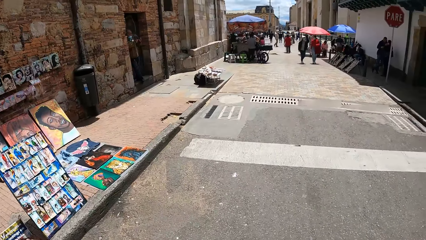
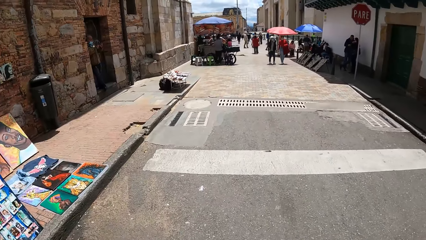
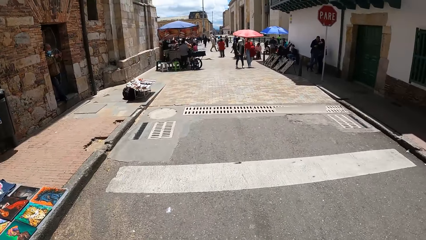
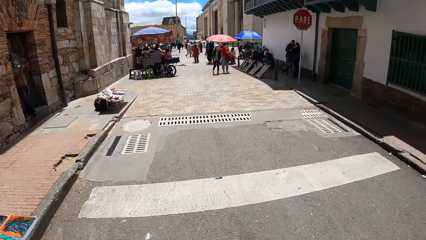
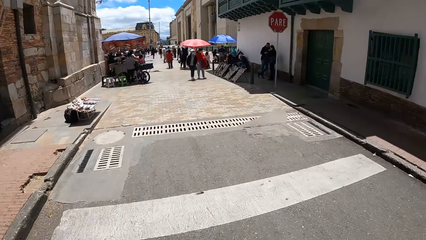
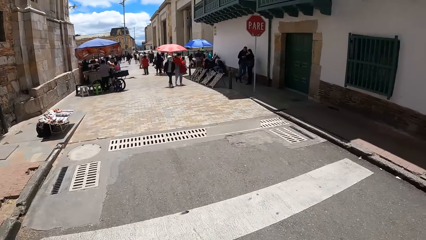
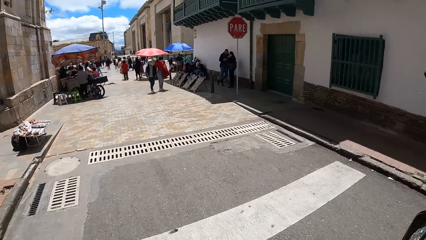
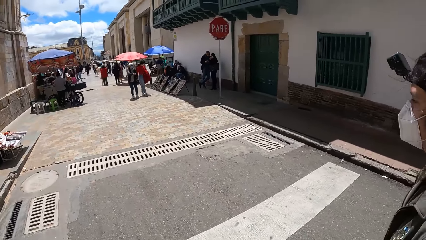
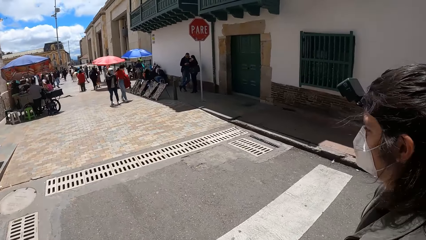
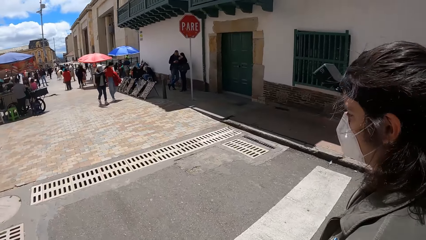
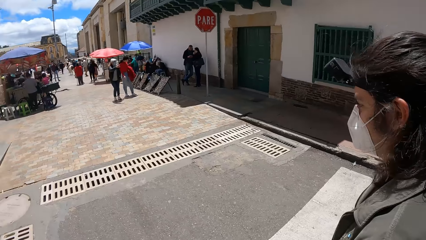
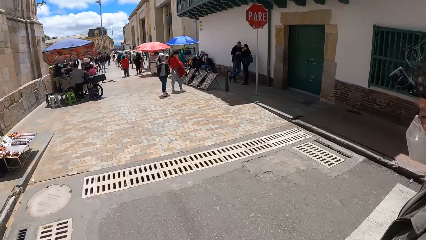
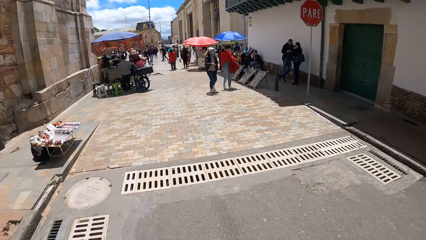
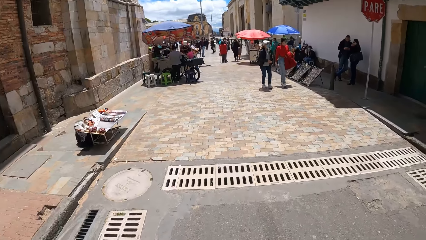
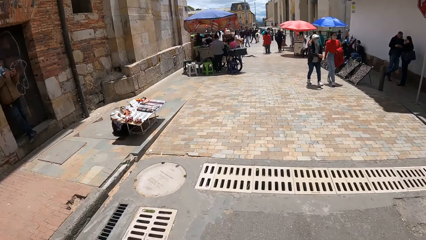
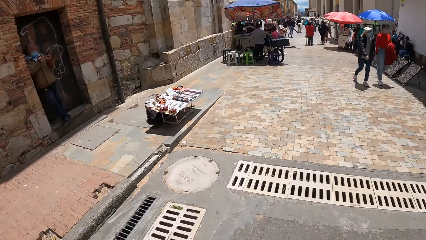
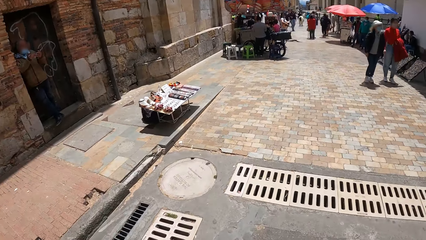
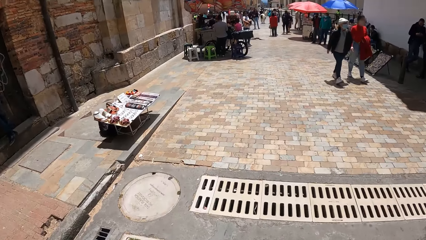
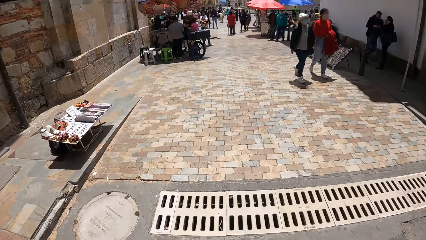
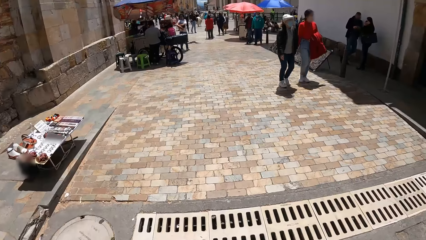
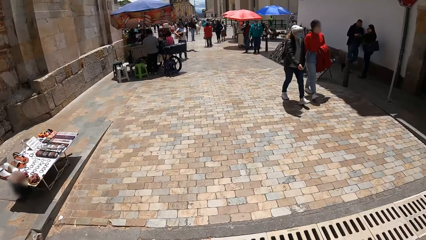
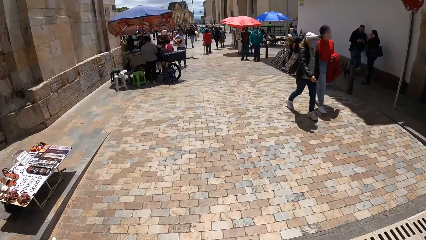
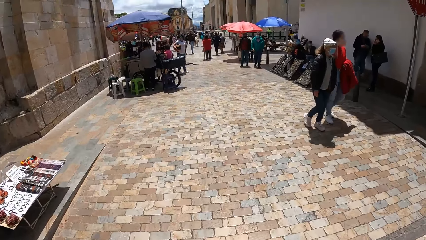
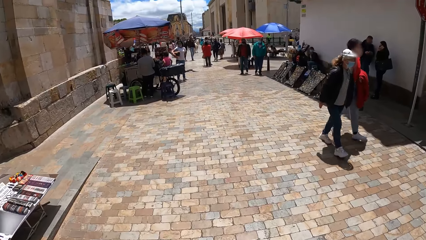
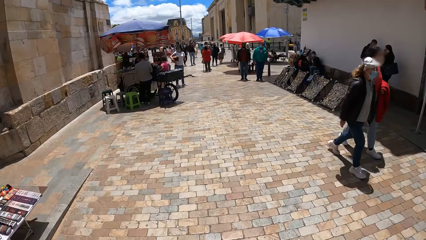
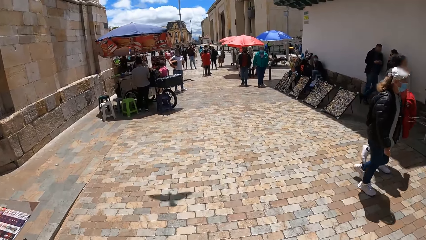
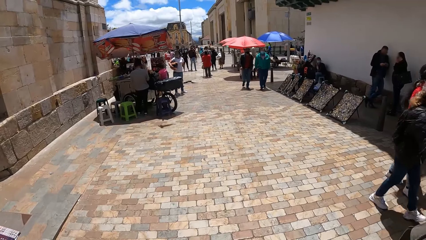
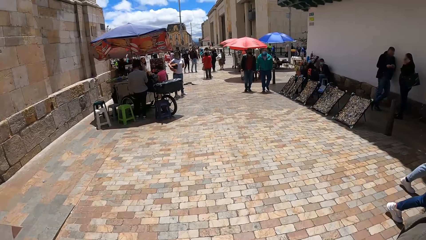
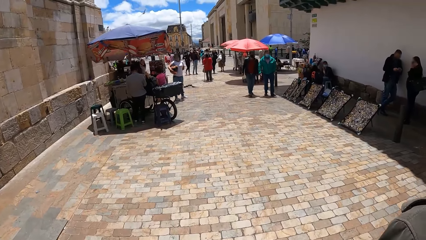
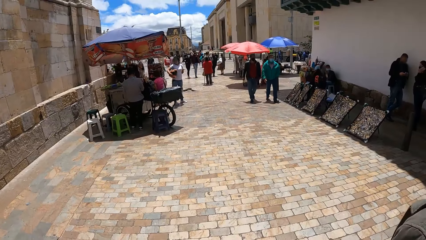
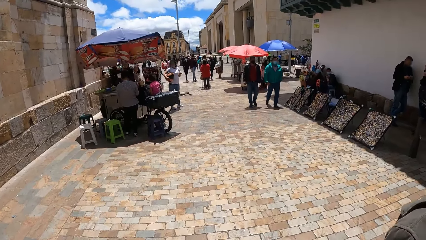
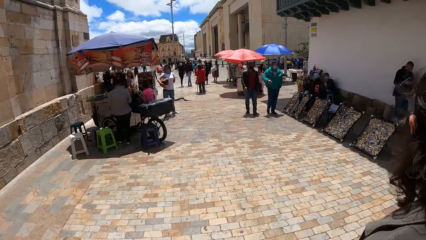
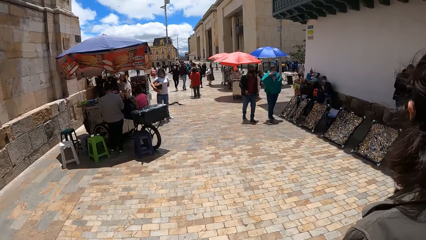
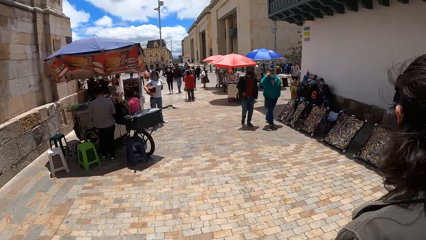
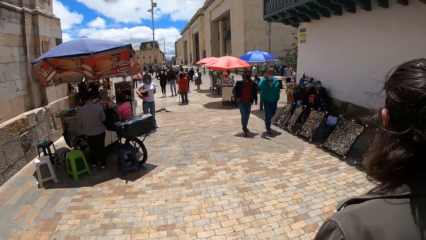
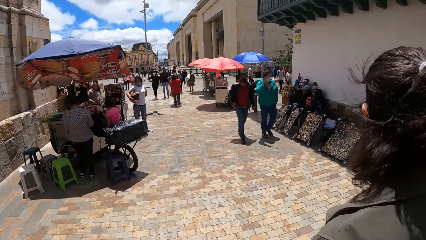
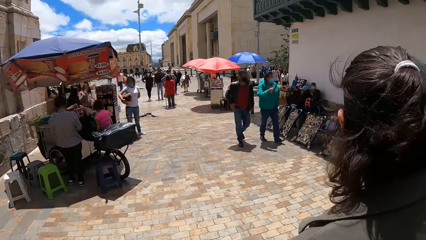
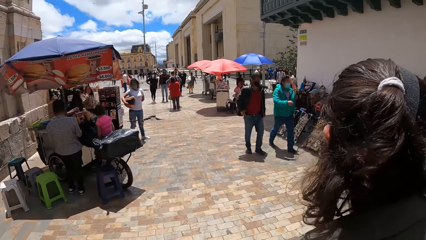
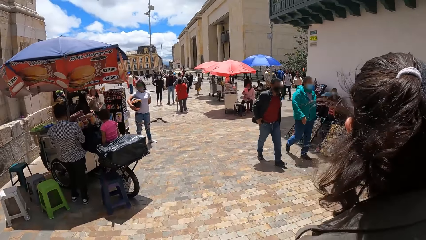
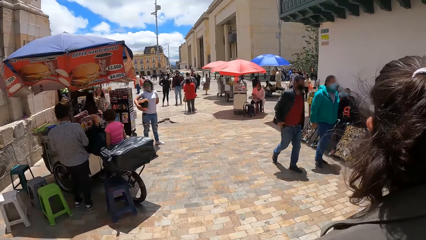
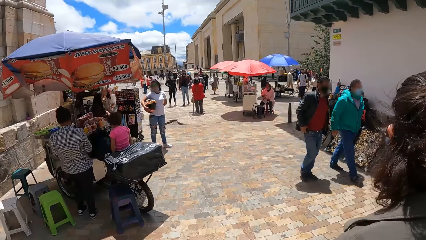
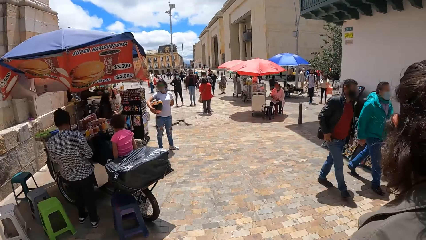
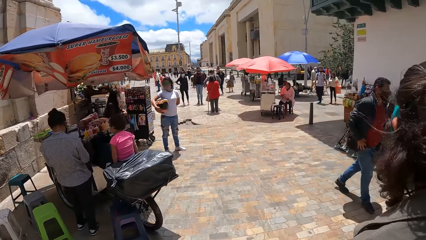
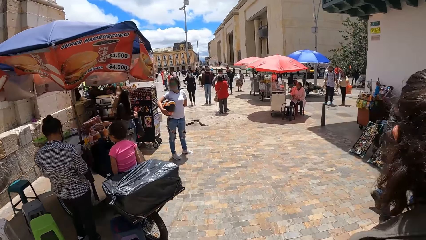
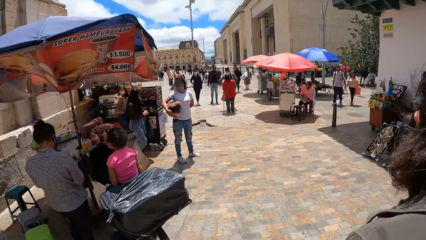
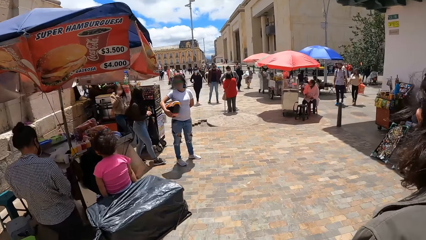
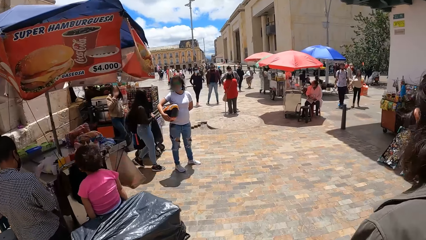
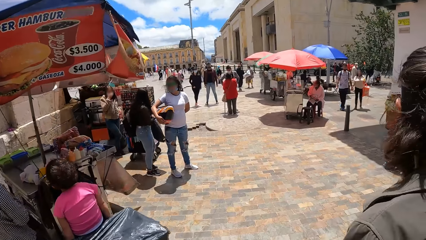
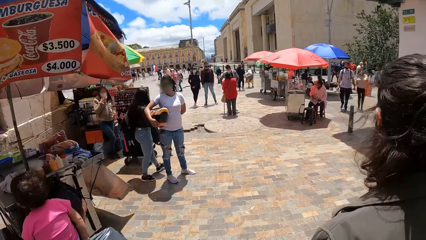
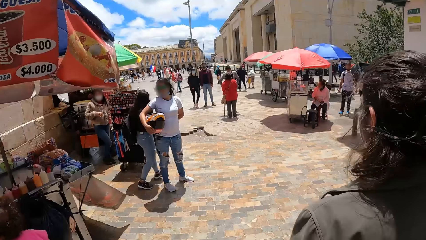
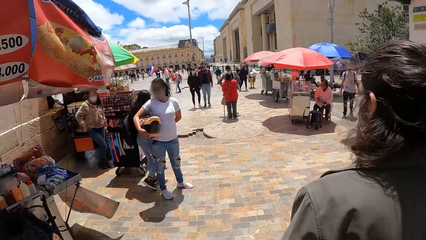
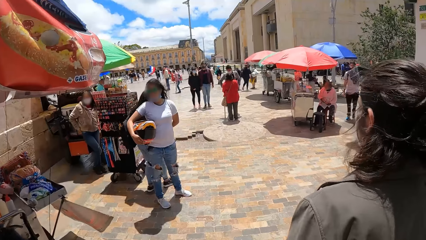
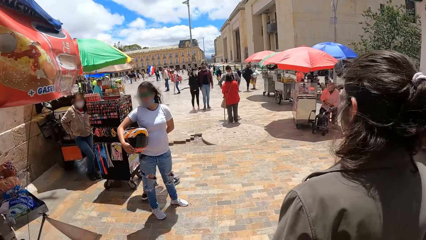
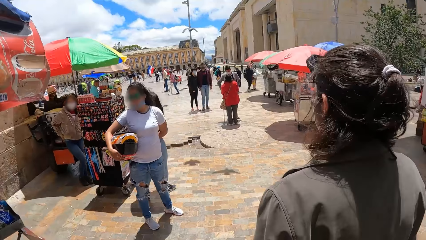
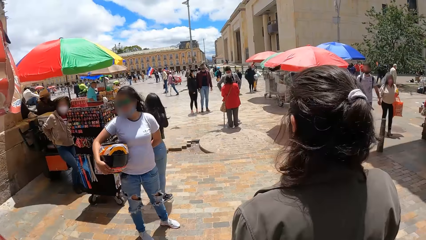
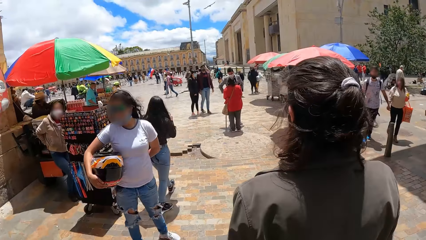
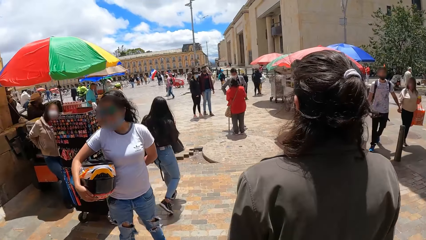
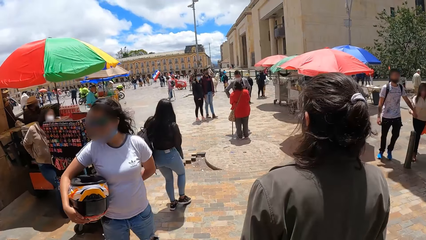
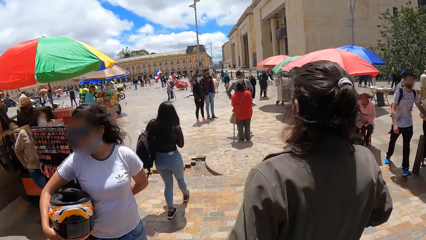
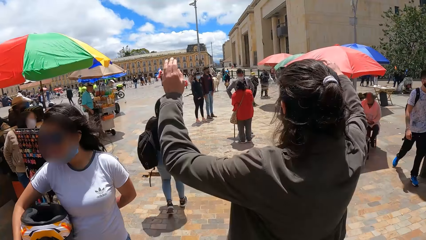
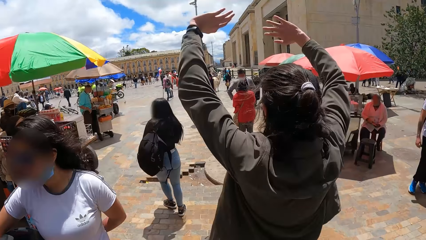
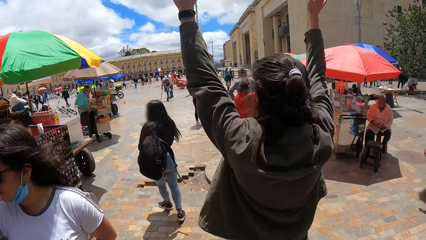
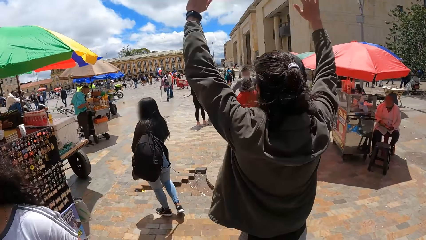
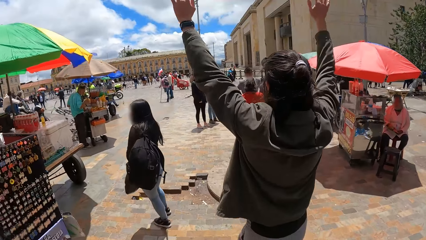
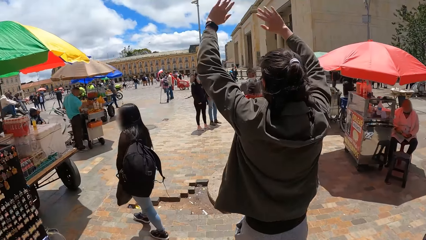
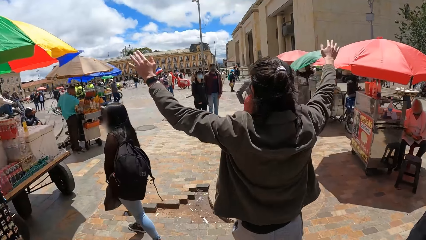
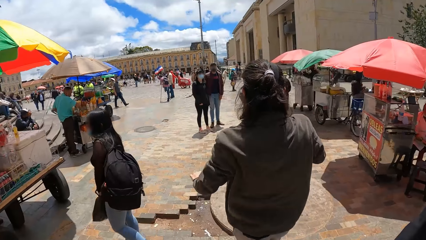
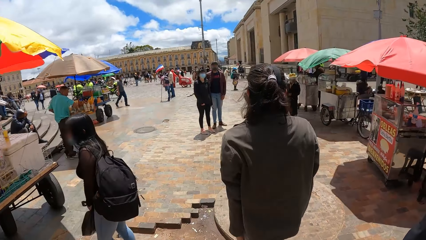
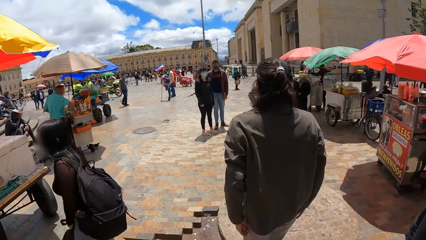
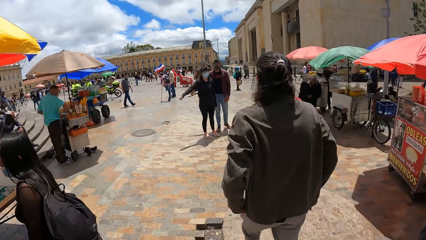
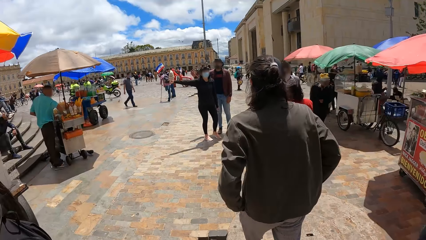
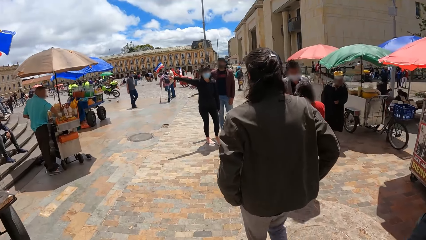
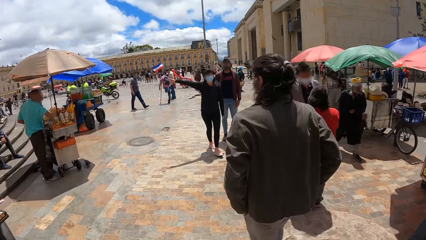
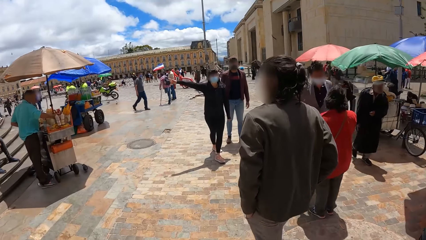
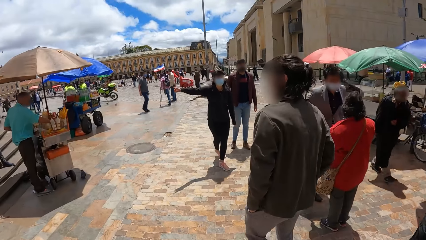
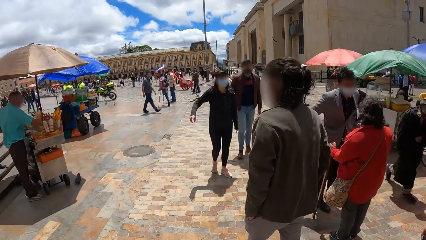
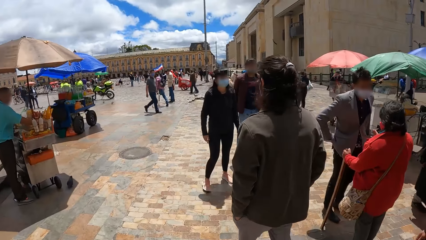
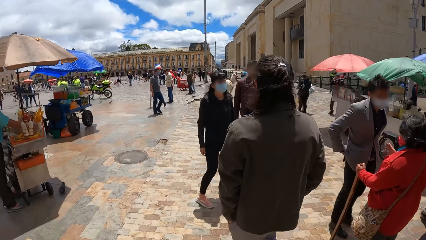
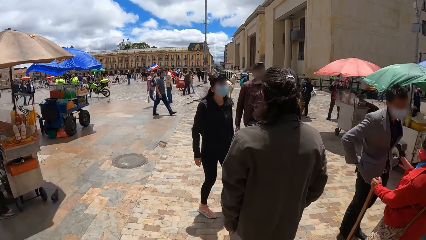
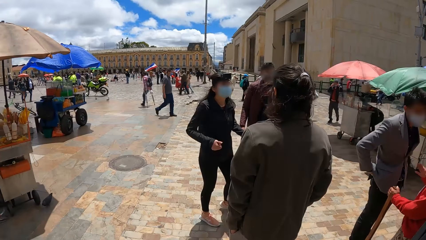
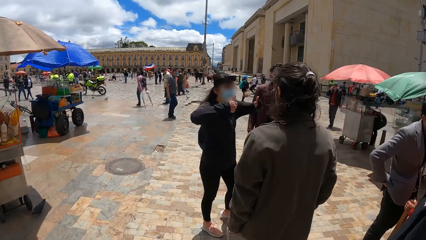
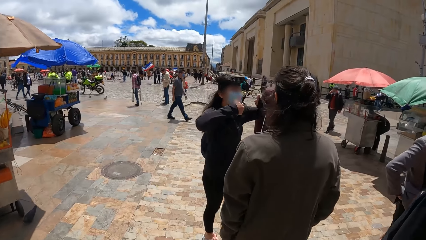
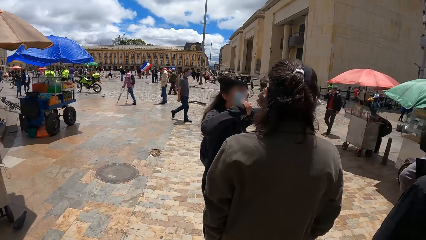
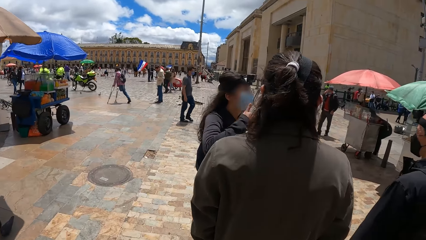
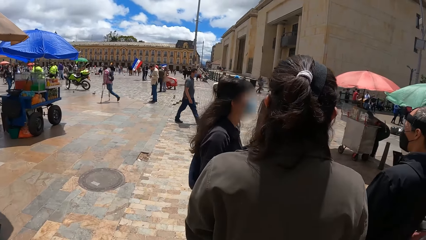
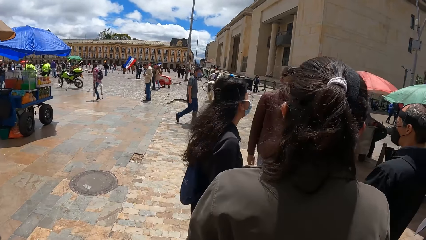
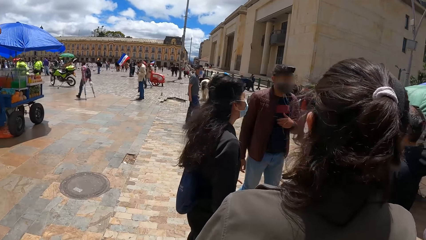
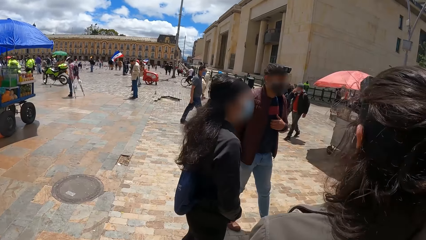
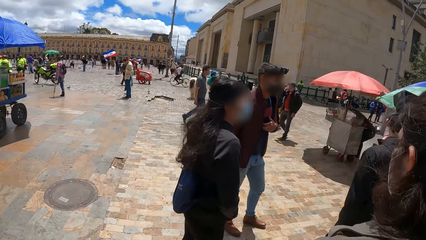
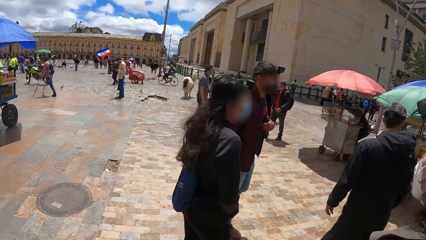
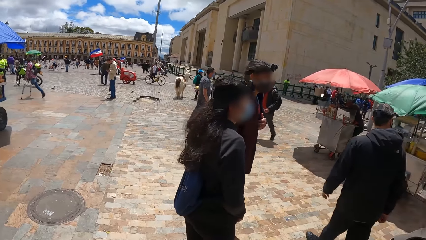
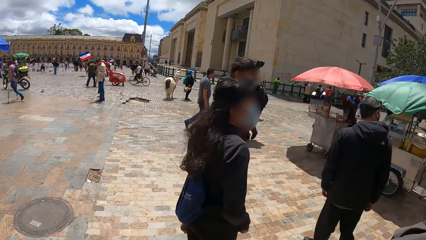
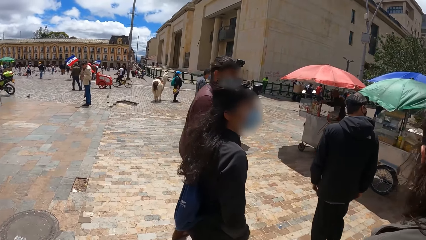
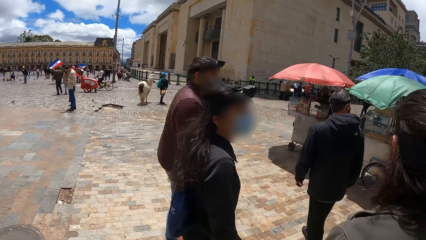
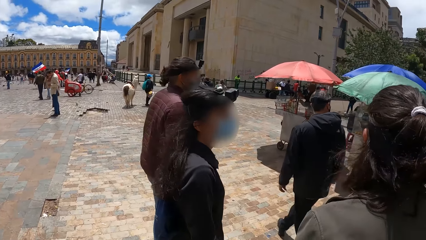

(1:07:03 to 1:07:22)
The camera wearer stares at a man. They walk on the street. A woman holds a bowl with her right hand. A man interacts with another man and another woman. A man waves at a crowd. A lady interacts with the man who waves. The other woman interacts with a man.
